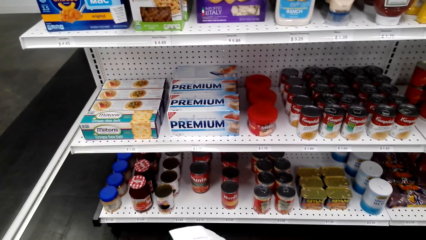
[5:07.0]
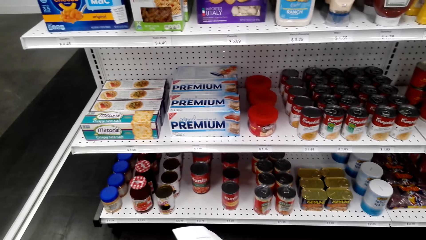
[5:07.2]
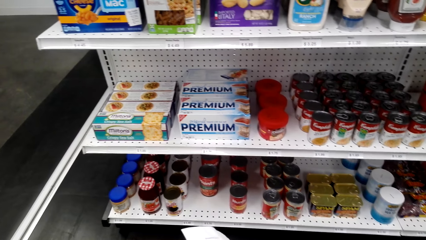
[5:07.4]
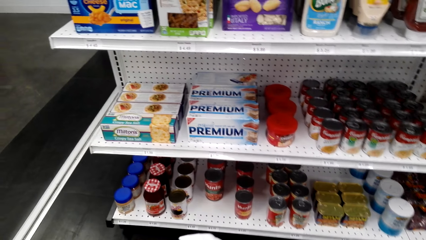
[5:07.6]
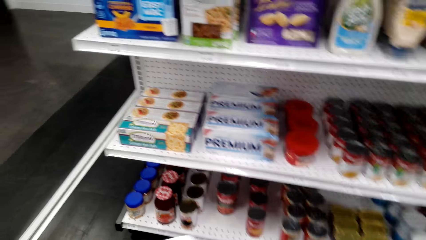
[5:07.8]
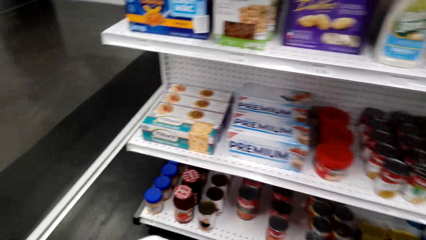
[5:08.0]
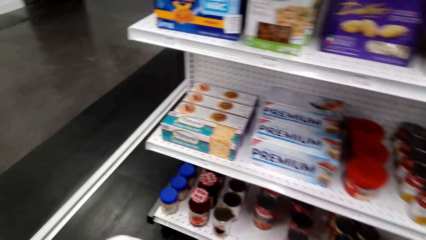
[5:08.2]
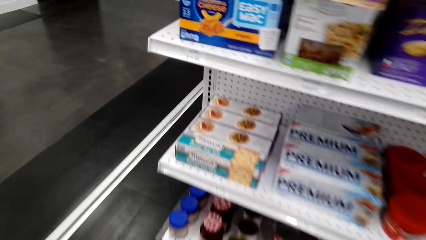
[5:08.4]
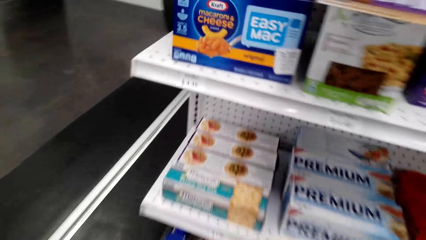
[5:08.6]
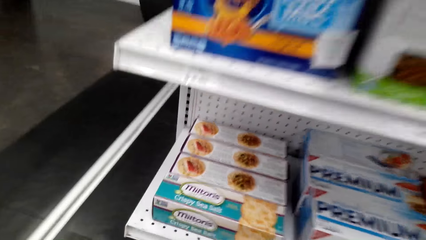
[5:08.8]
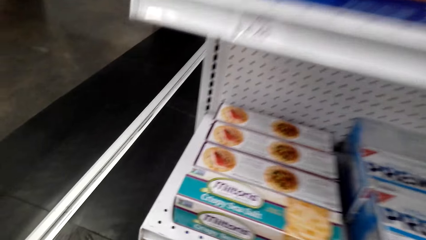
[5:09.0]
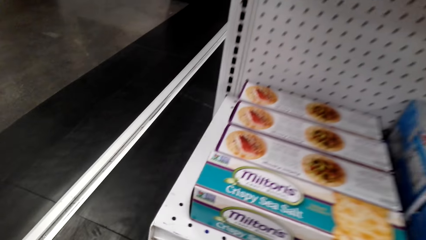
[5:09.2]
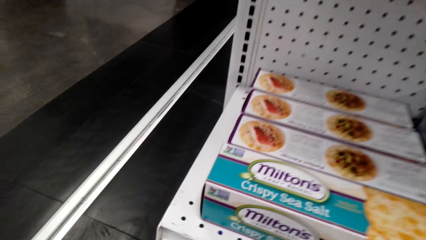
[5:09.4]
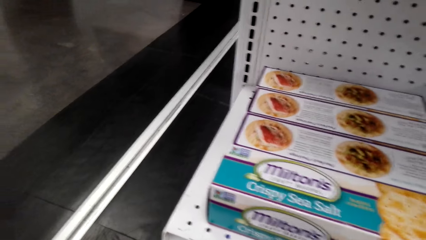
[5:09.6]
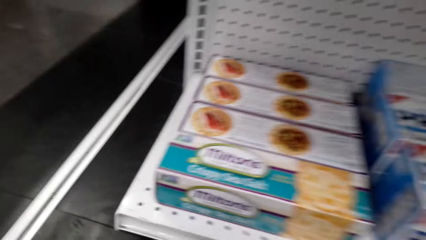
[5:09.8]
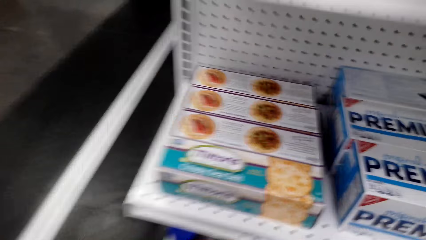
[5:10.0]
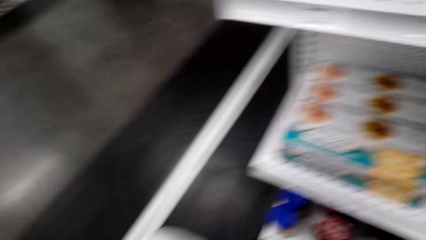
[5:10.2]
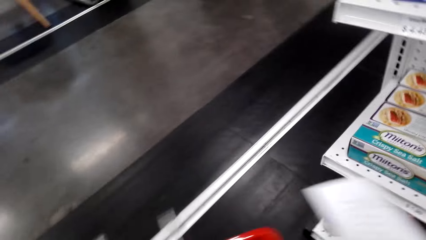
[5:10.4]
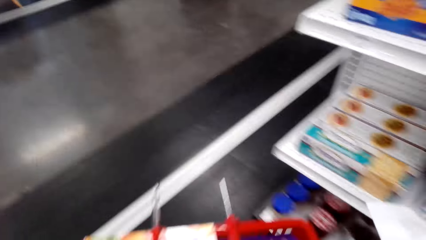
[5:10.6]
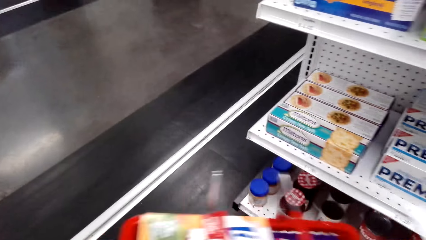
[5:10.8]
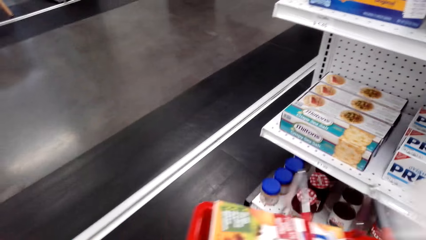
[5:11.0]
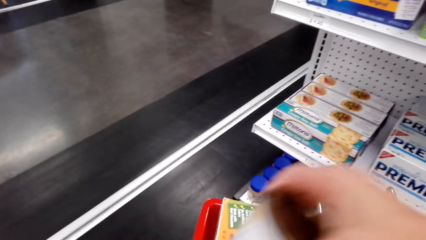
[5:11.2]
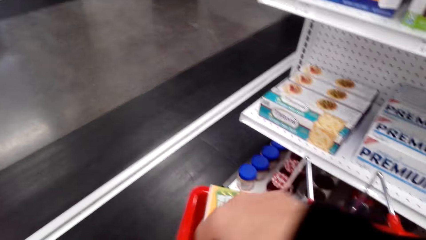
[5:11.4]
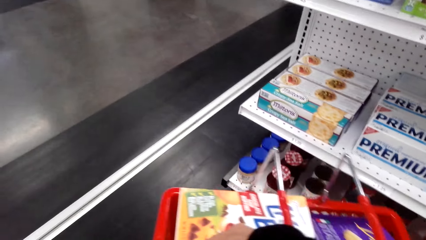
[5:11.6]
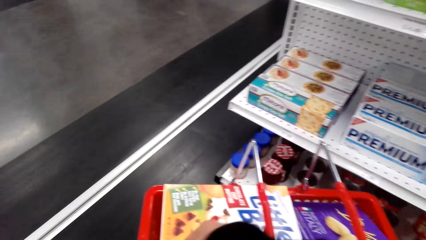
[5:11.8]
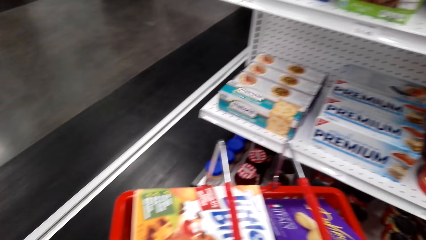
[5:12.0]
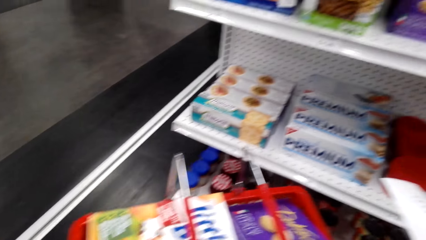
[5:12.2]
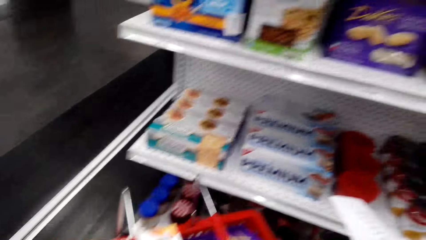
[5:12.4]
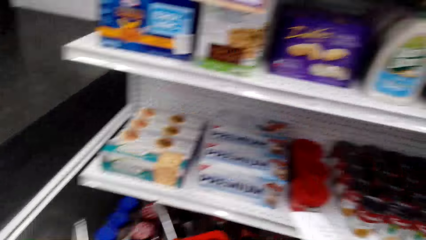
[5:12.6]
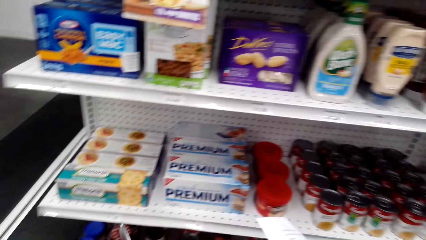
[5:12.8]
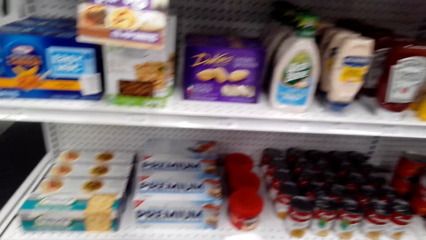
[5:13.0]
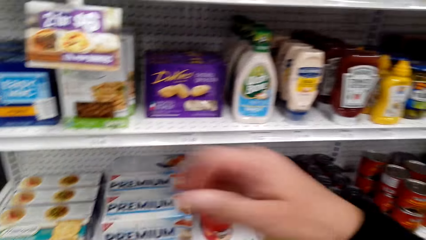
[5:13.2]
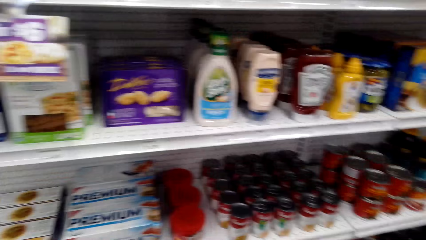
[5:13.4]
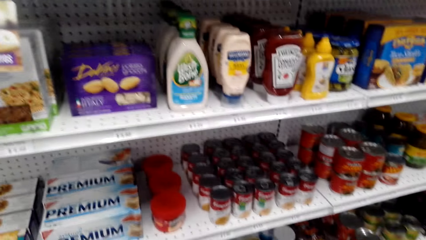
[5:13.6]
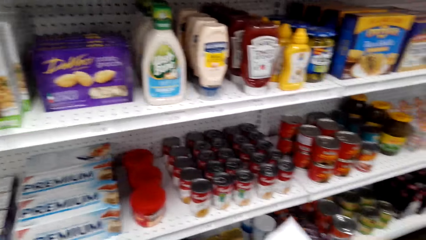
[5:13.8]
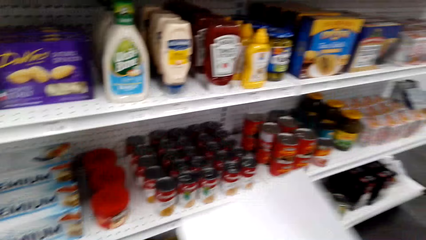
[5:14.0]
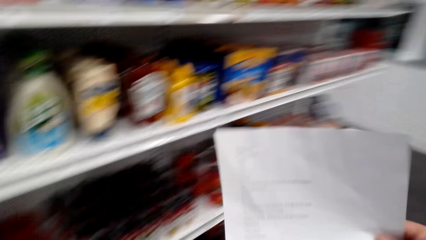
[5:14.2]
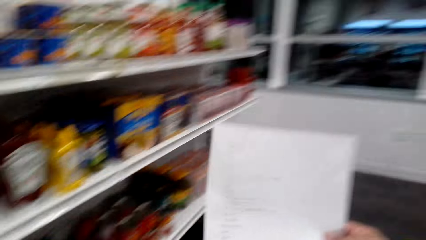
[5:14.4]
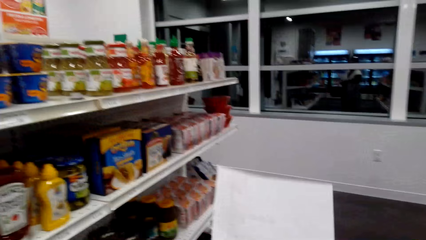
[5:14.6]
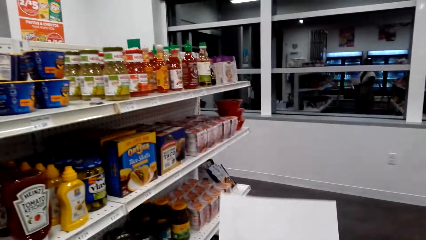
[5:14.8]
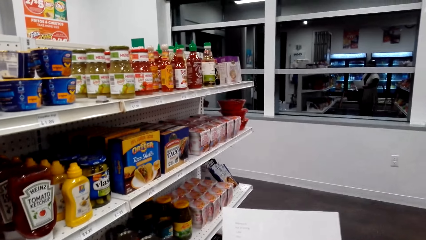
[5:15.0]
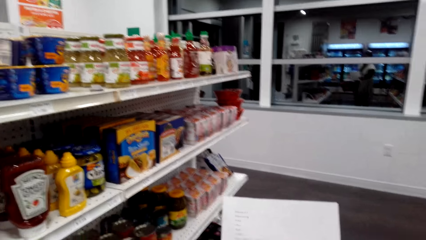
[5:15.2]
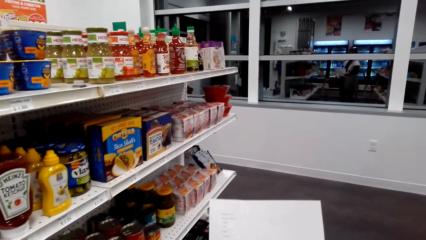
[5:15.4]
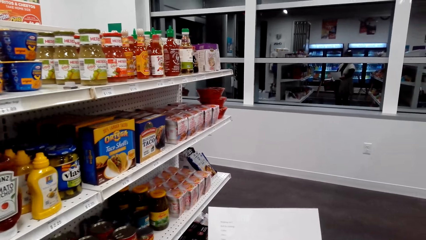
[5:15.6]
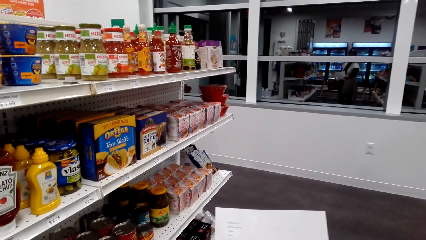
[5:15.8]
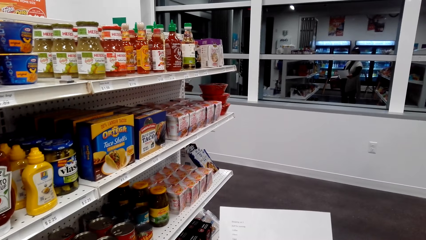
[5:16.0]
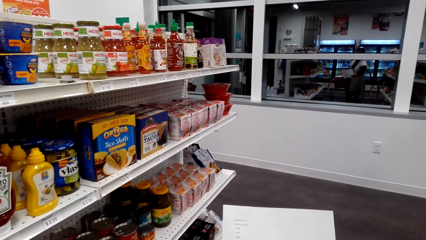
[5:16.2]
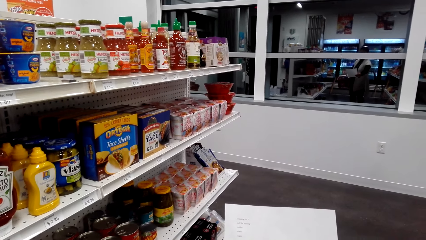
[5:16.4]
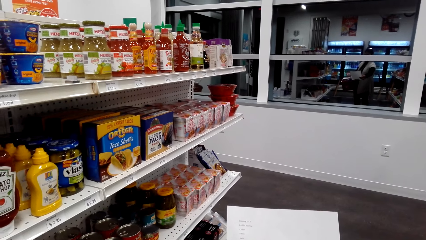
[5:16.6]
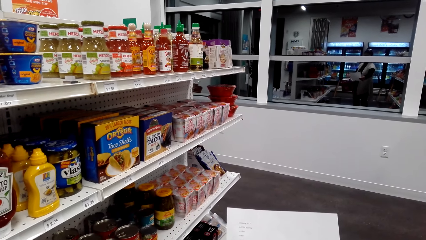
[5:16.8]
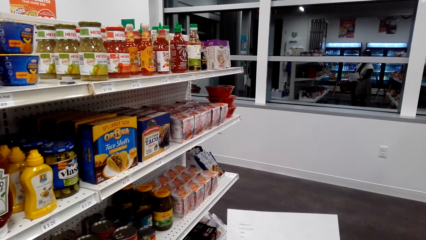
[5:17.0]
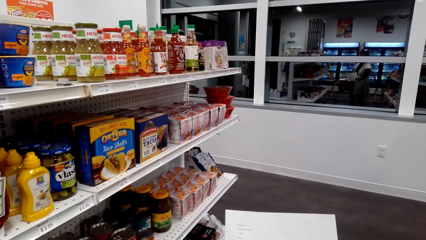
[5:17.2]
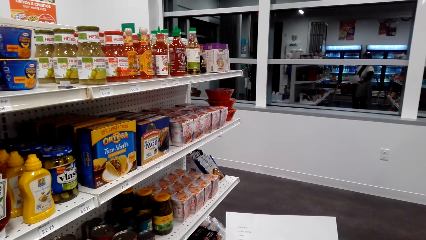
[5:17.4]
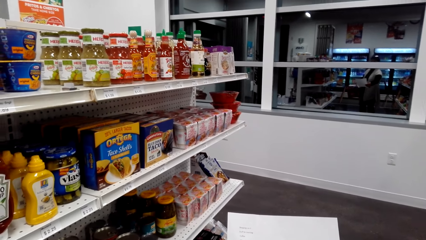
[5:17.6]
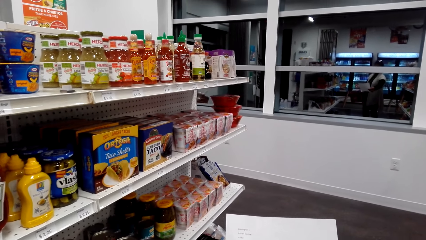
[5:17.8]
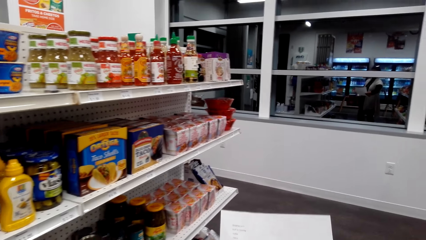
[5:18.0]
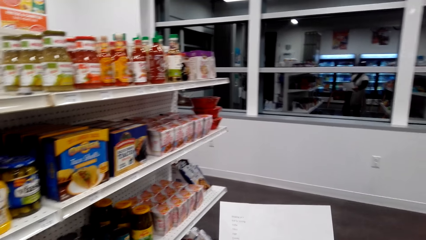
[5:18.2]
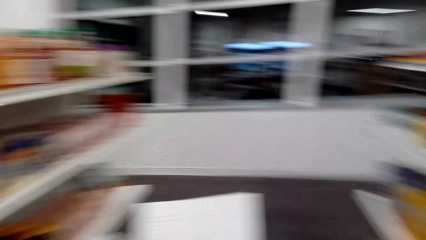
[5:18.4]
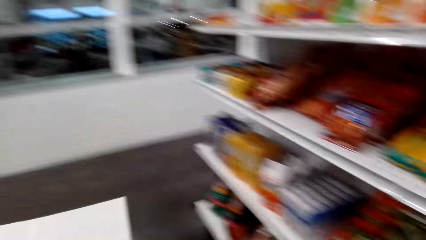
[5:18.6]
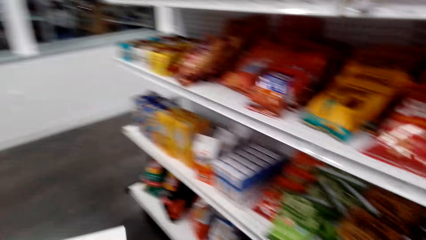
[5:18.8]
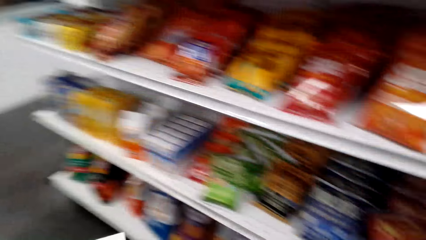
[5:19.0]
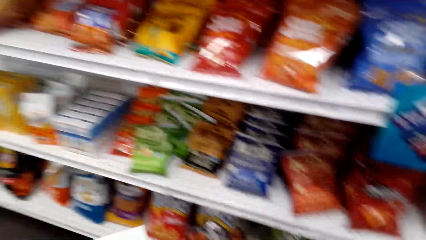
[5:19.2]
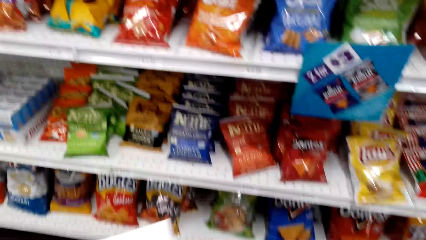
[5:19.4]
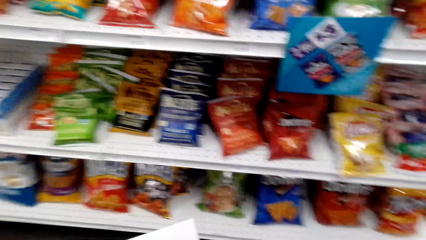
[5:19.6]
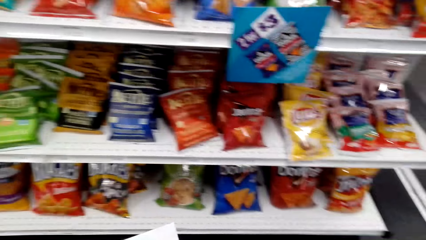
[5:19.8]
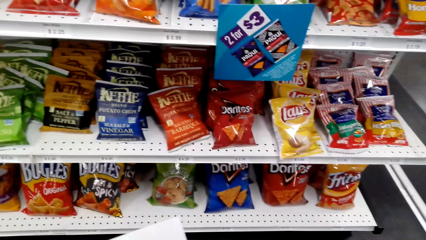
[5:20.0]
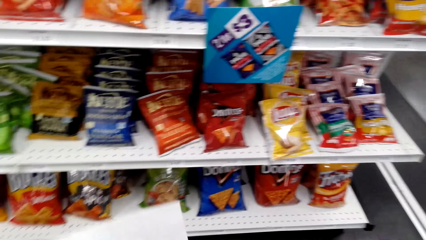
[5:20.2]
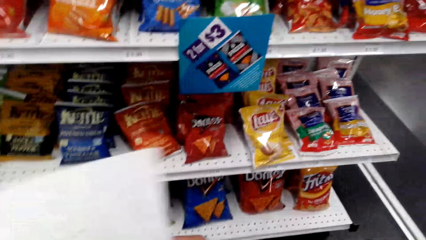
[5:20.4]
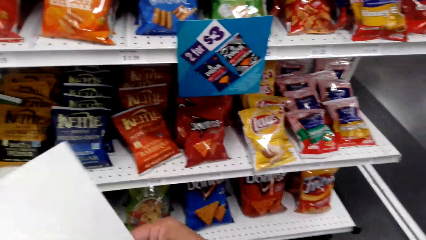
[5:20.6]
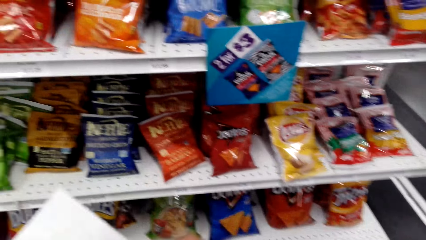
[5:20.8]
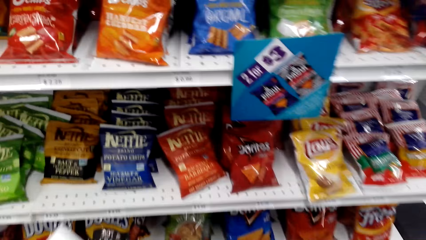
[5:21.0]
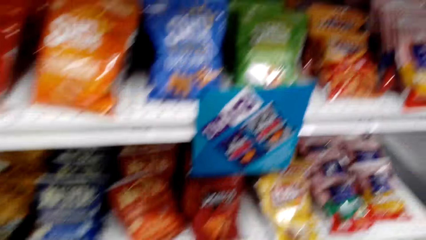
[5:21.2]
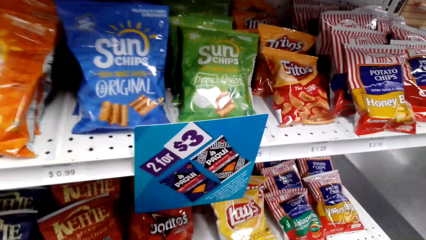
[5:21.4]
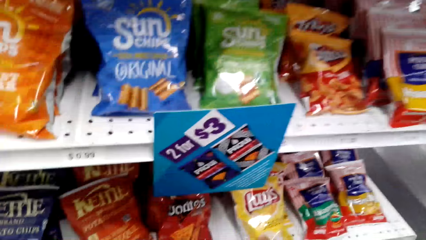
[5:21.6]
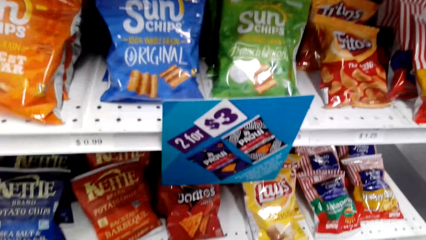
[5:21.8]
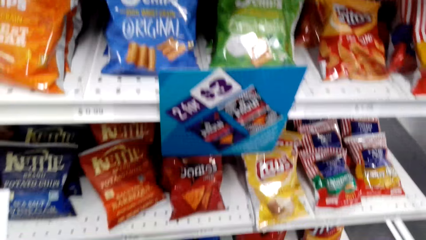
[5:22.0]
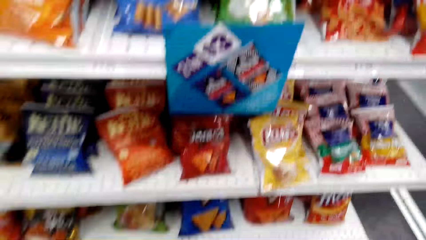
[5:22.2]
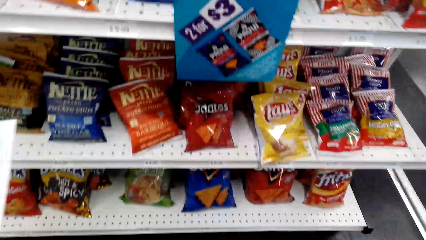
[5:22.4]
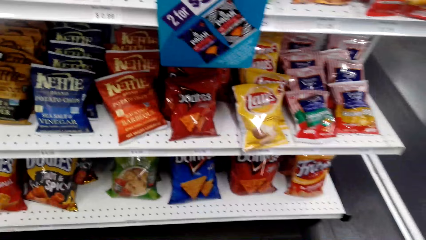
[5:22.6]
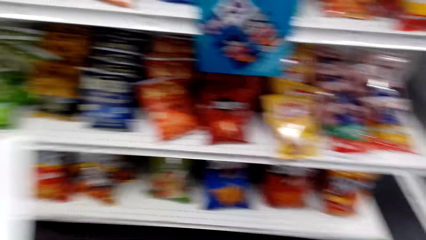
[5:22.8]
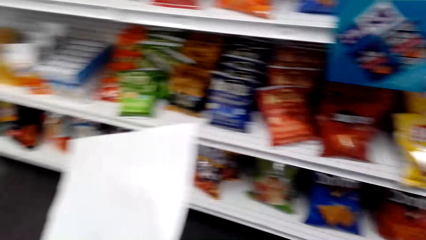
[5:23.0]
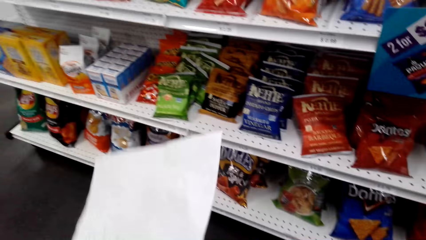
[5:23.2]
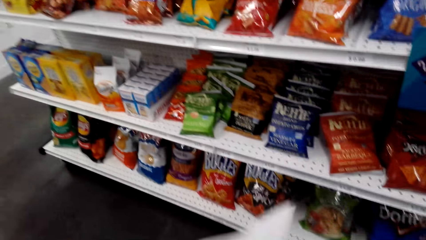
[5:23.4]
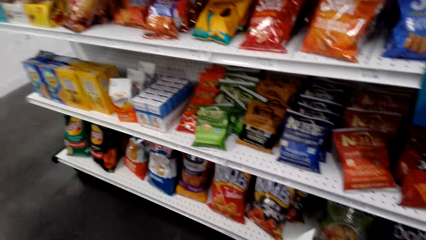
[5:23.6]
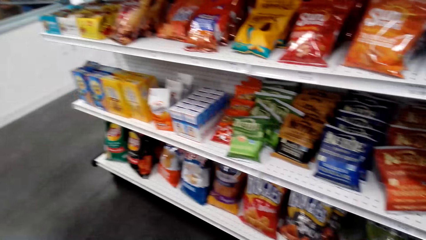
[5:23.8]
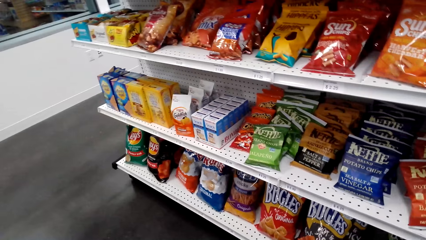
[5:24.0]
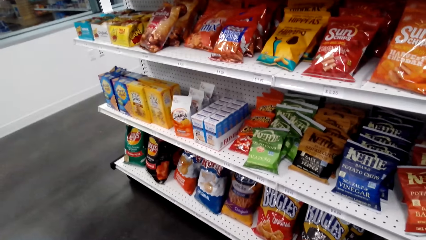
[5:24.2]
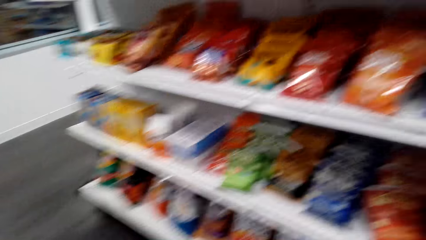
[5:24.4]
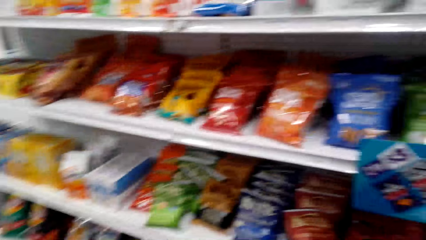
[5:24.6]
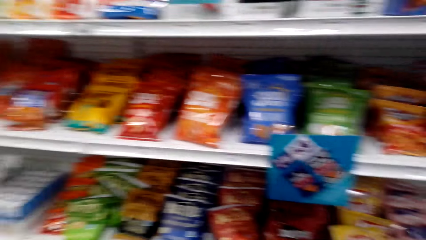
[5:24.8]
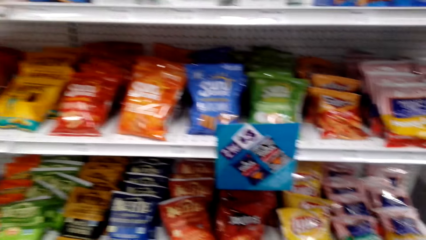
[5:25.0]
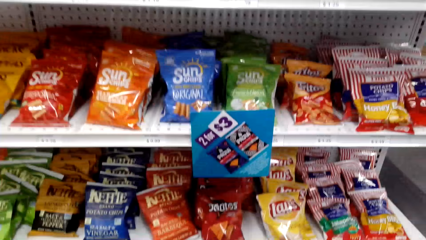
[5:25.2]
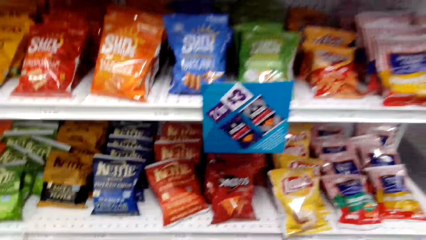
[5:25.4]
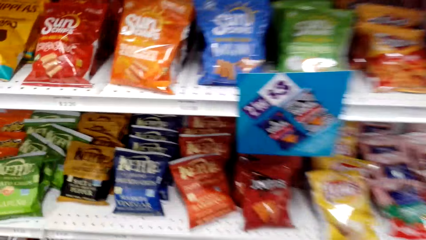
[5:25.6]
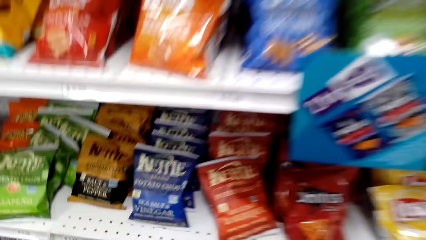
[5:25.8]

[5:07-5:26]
The camera wearer picks something from the supermarket shelf. They put the object in the shopping bucket. They lift the bucket. They lift the paper. They read the shopping list. They look around the supermarket shelf. They look around.
